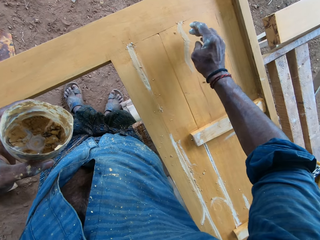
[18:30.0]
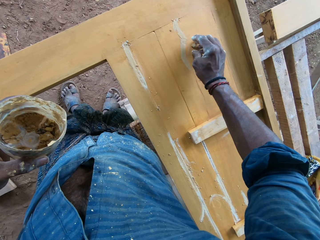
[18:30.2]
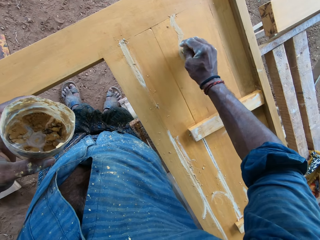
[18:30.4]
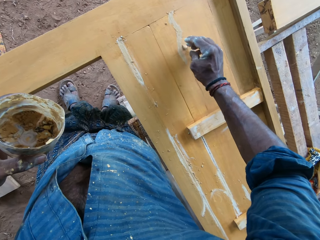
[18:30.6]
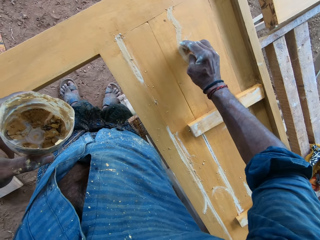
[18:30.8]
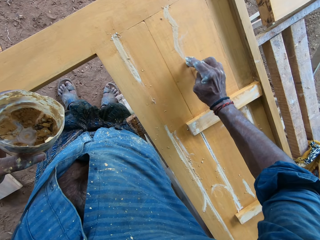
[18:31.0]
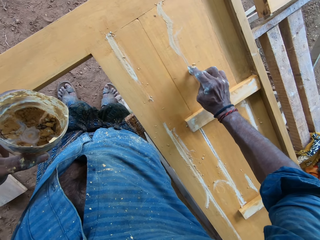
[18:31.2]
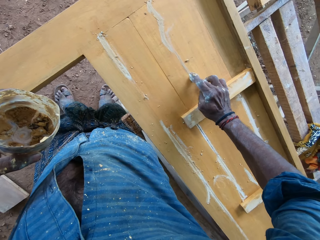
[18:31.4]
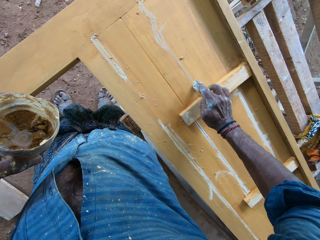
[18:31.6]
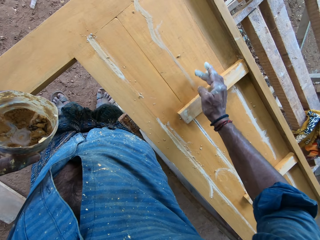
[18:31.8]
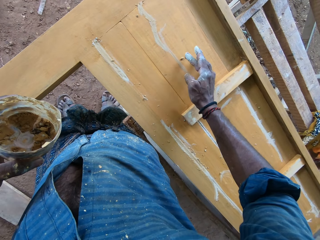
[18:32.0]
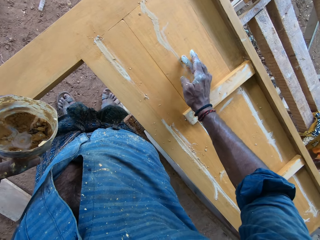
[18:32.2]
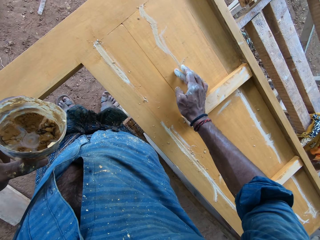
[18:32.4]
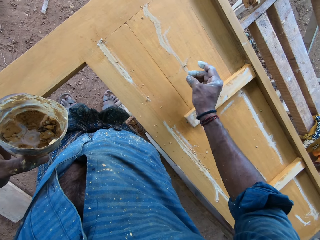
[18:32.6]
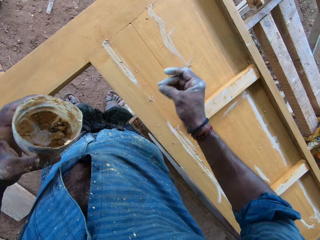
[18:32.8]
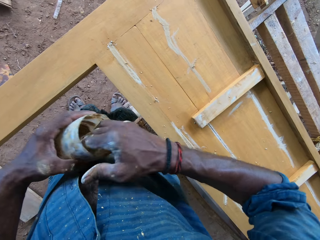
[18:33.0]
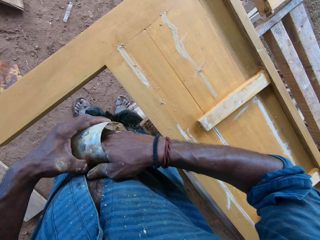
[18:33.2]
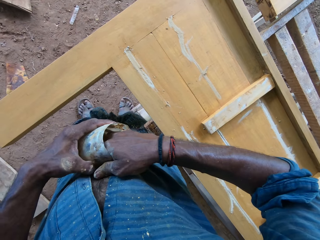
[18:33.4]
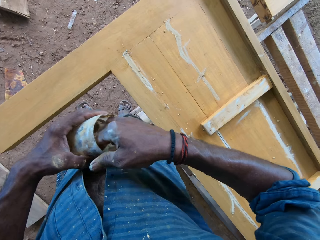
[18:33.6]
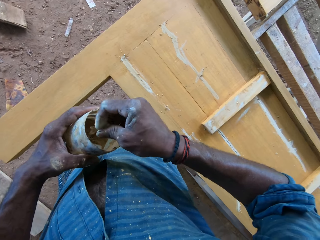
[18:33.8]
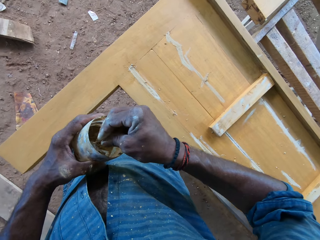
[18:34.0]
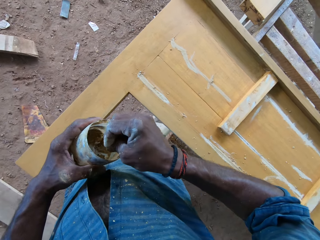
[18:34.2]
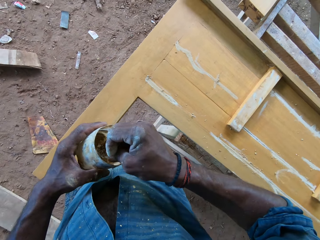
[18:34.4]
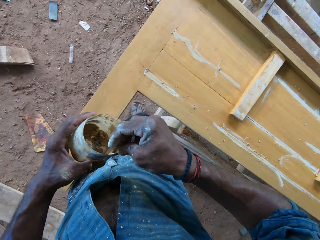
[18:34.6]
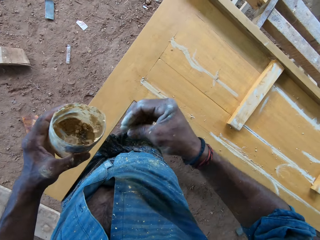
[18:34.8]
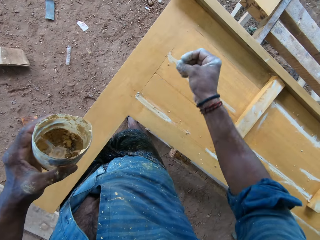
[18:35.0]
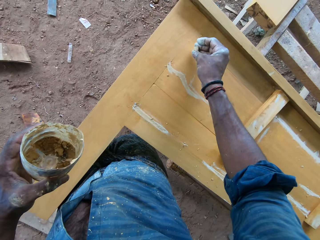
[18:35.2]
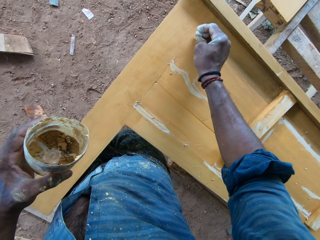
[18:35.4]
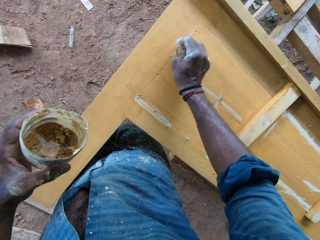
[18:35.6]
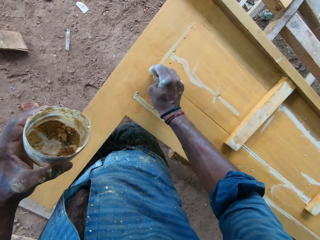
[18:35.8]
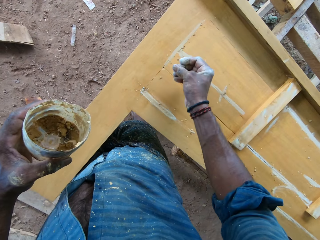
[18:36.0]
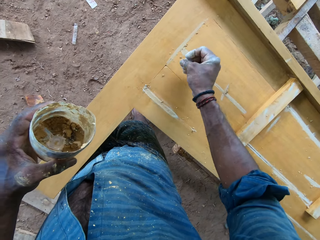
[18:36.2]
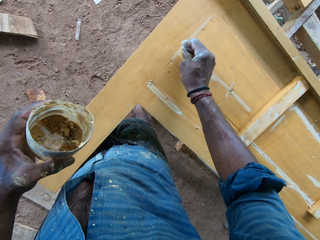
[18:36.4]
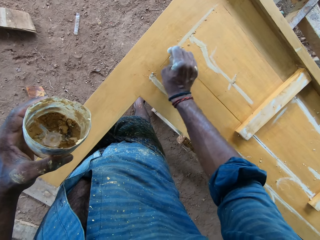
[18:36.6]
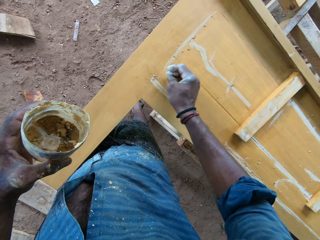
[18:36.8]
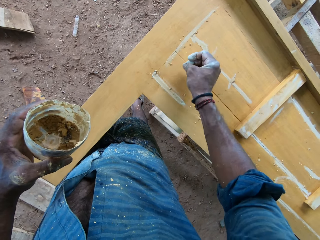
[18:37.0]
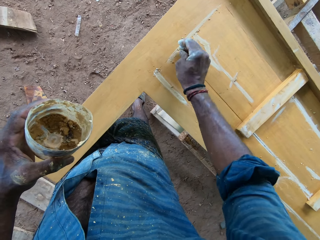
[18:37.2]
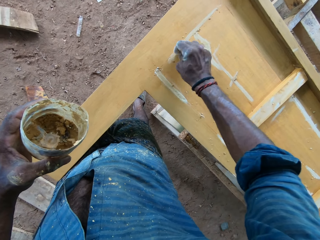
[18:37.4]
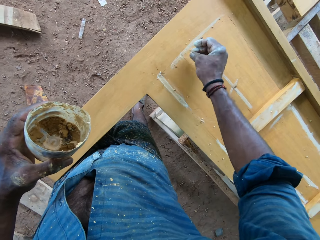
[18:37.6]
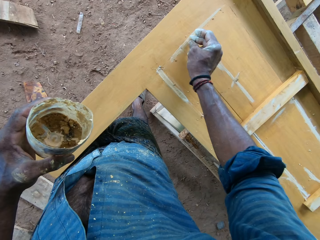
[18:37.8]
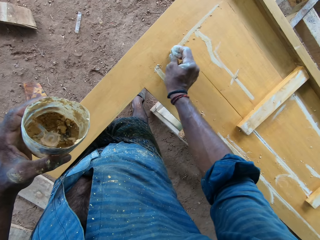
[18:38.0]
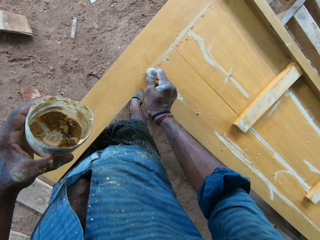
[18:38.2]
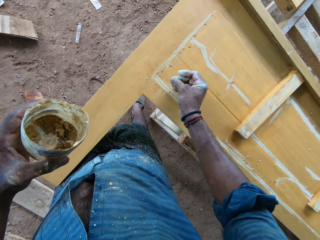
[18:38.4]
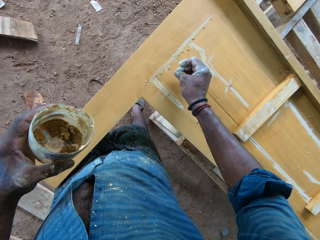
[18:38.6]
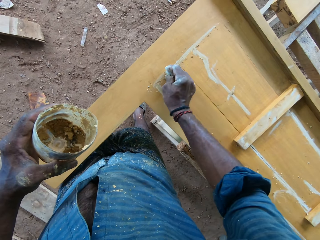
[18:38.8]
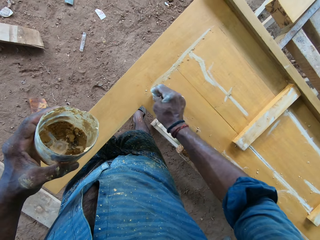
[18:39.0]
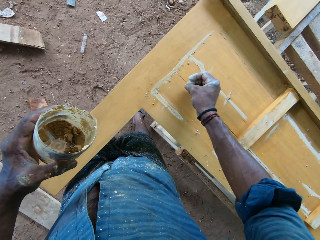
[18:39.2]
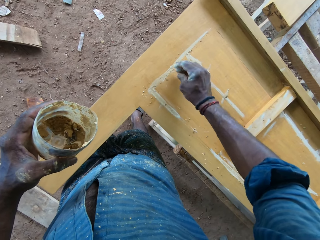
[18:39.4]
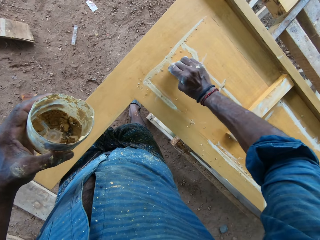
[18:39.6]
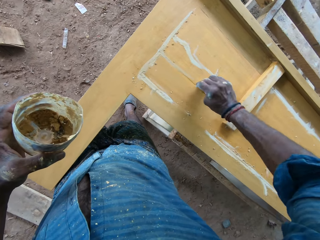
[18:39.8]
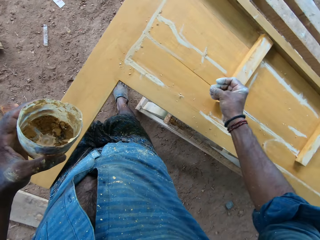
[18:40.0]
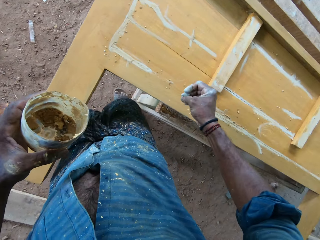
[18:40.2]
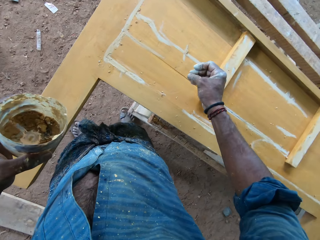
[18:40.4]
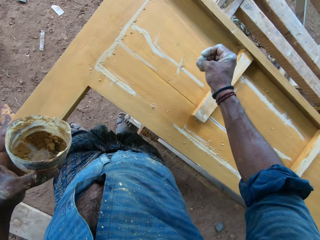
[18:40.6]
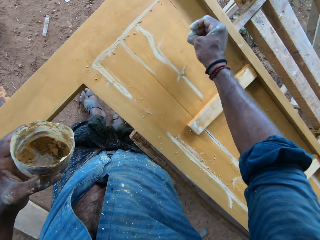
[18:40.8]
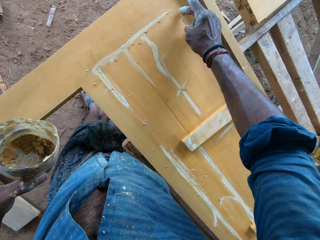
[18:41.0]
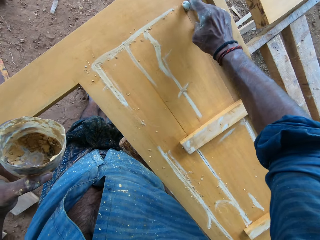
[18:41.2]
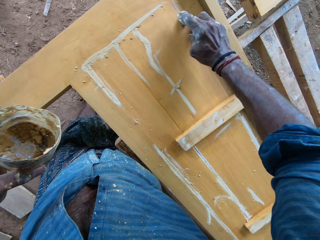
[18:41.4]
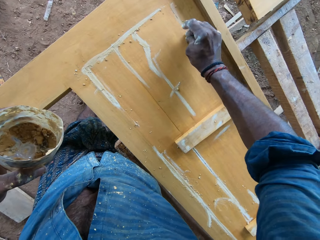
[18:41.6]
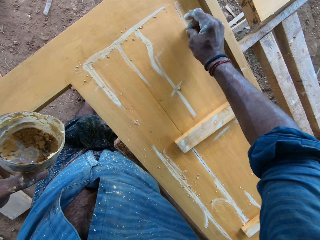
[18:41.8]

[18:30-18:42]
The camera wearer reaches into the plastic container in his left hand with his right hand. He collects chalk from the plastic container in his left hand with his right hand. He takes his right hand out of the plastic container in his left hand. He rubs the chalk on the wooden bed frame with his right hand.

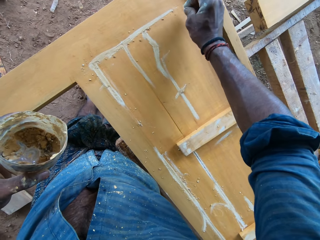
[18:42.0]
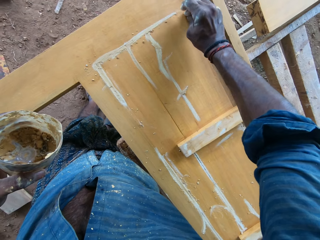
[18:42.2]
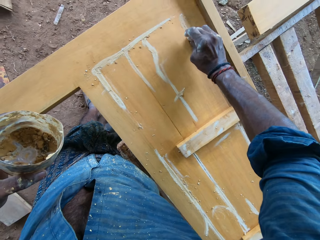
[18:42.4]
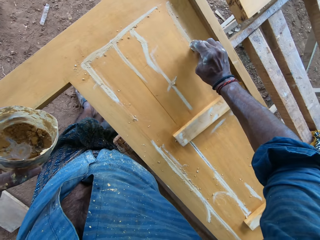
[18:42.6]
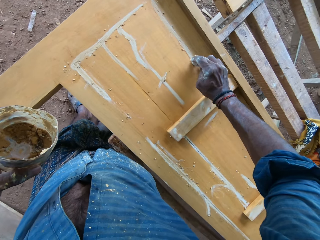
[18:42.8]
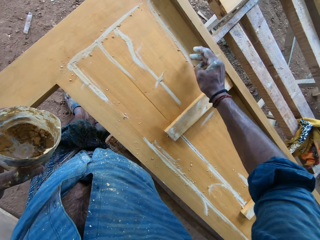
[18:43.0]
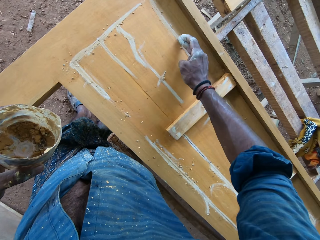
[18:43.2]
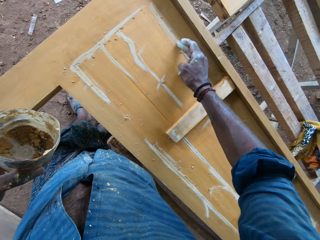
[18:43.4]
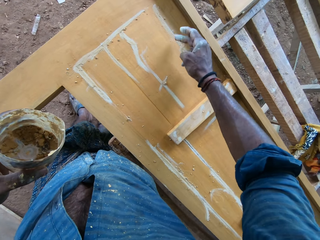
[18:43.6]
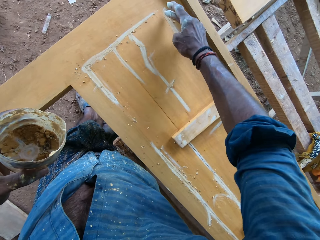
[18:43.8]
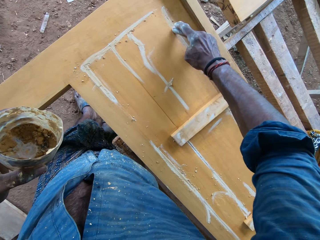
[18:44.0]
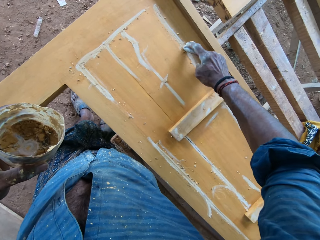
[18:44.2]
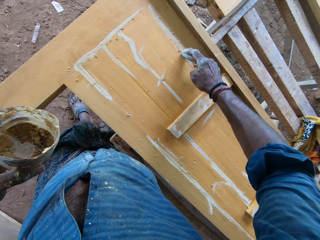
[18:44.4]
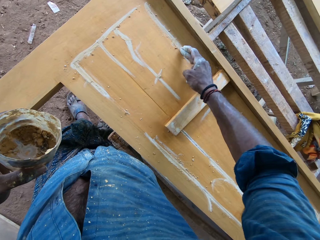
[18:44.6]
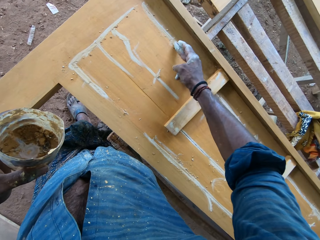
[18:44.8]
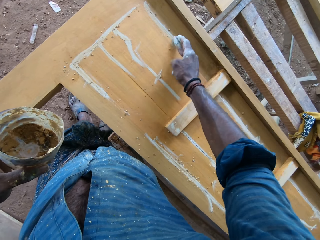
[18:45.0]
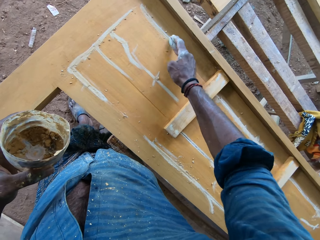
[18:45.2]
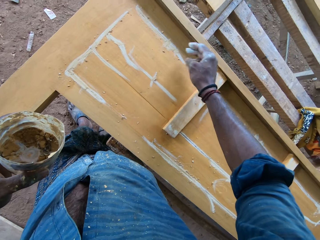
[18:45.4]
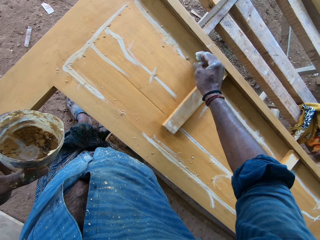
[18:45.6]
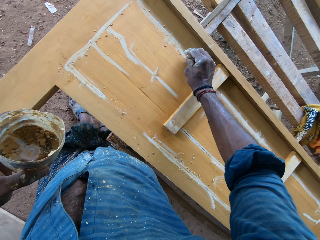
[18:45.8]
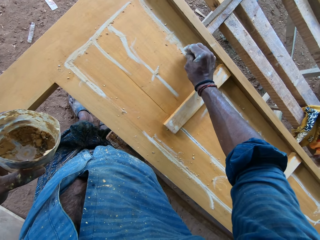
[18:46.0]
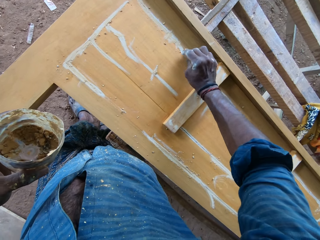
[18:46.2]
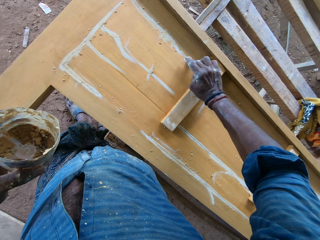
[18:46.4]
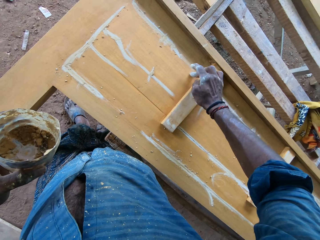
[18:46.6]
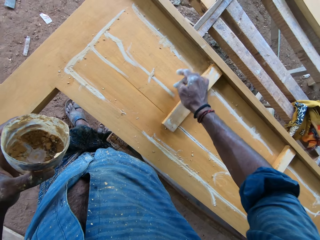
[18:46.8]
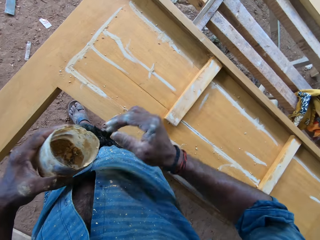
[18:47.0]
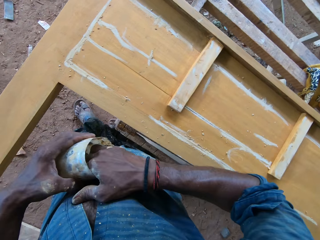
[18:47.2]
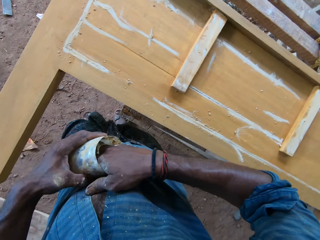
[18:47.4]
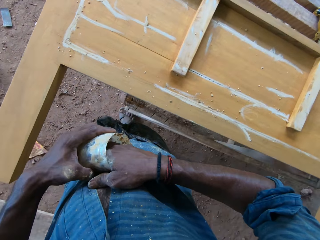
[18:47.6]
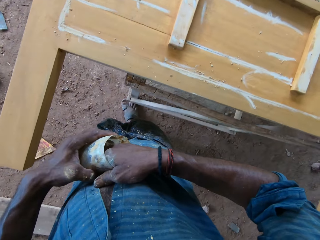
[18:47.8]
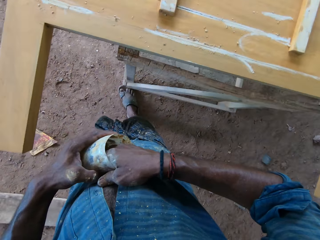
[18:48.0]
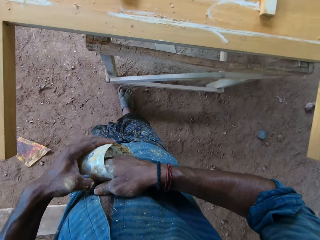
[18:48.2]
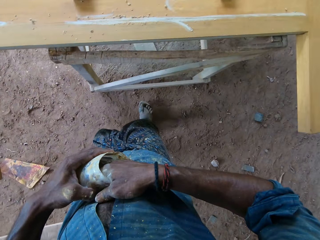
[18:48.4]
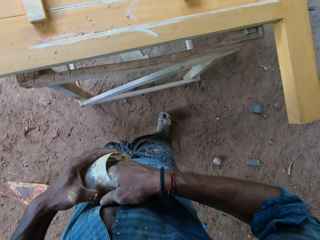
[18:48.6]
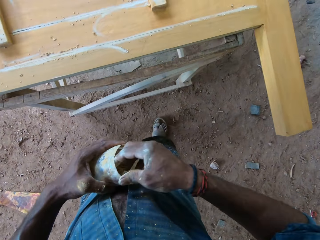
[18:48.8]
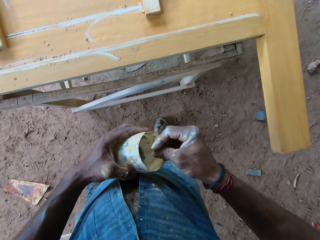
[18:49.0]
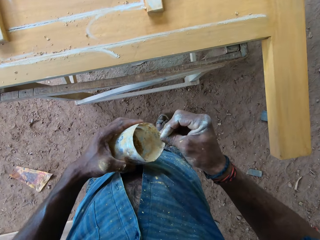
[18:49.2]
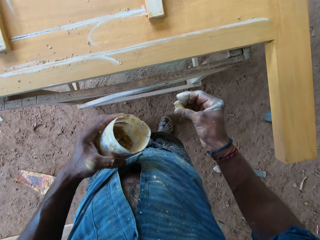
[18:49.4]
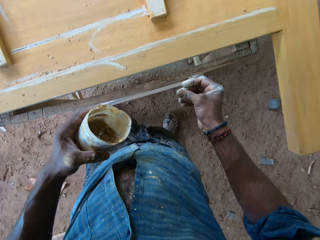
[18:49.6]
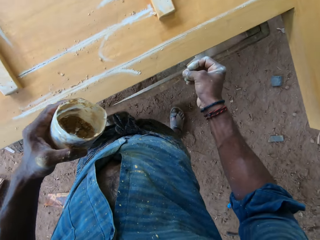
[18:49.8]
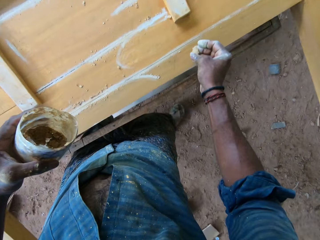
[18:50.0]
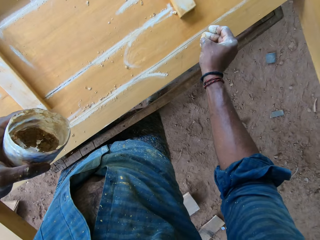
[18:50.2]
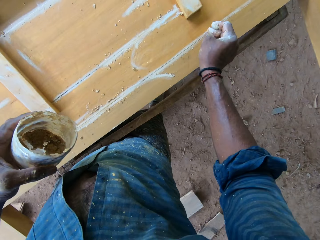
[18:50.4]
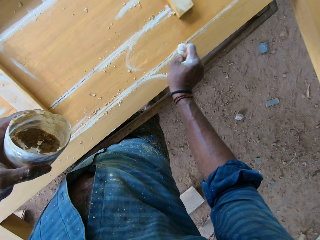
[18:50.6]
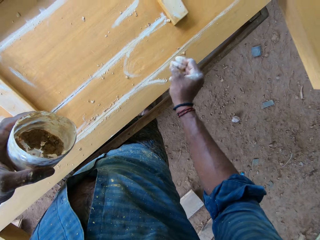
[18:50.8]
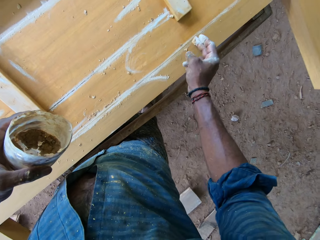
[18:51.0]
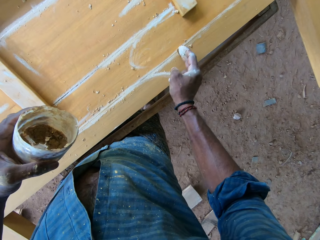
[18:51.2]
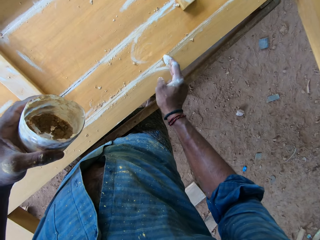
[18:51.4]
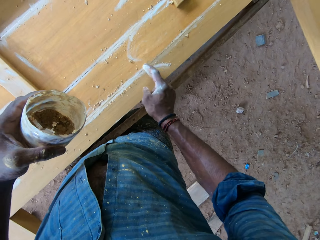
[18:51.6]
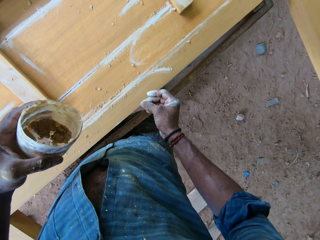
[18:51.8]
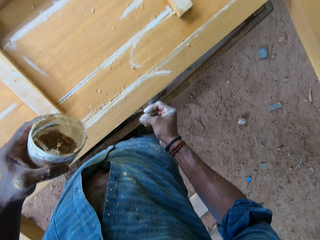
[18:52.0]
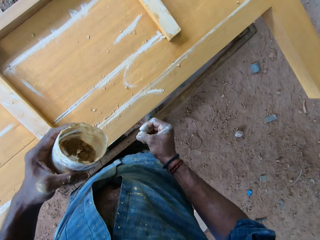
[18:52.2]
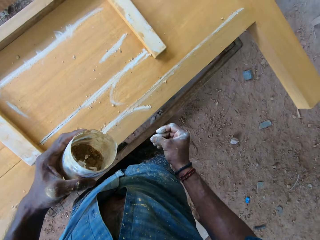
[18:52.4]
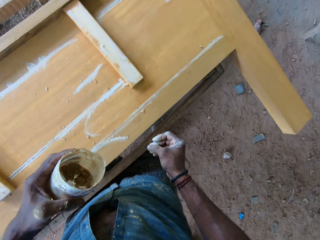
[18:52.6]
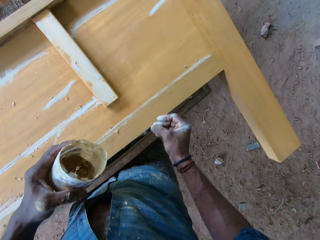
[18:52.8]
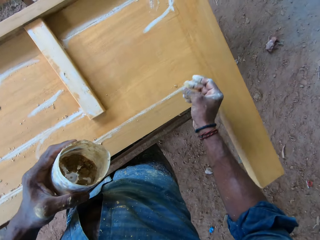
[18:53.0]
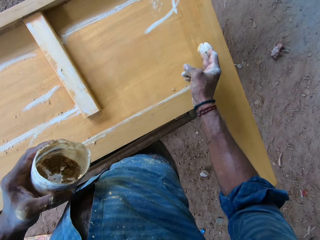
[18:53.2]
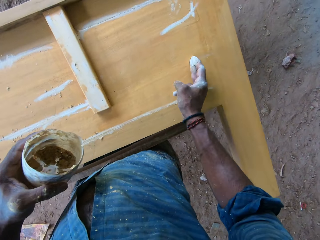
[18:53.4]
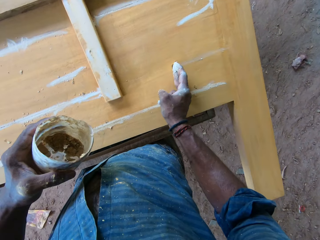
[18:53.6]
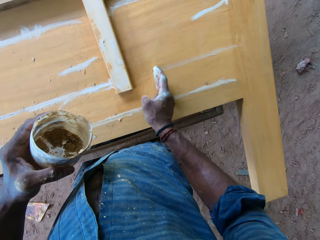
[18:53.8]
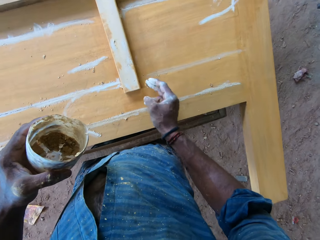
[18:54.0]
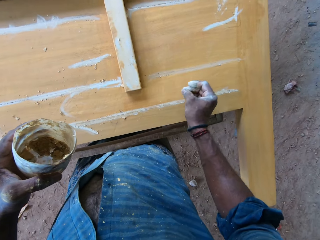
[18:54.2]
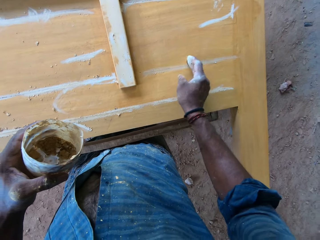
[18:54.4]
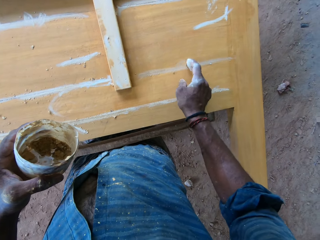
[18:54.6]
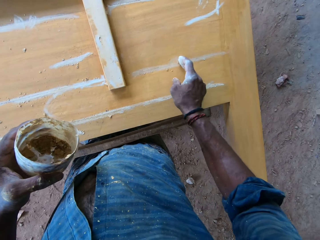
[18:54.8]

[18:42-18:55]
The camera wearer reaches into the plastic container in his left hand with his right hand. He collects chalk from the plastic container in his left hand with his right hand. He collects chalk again. He rubs the chalk on the wooden bed frame with his right hand.
